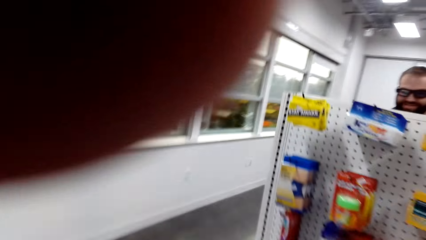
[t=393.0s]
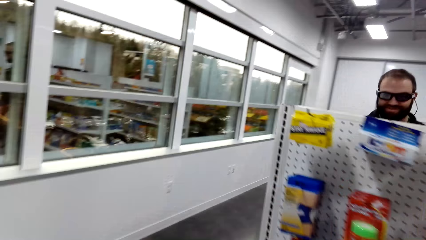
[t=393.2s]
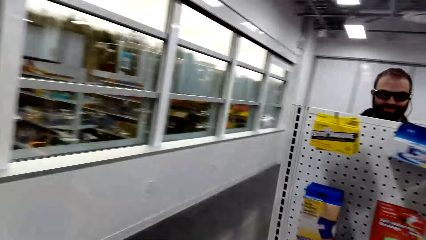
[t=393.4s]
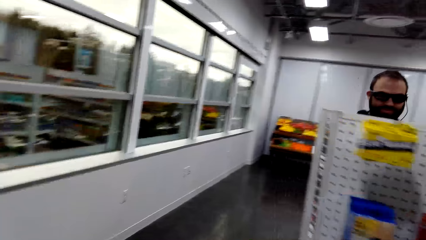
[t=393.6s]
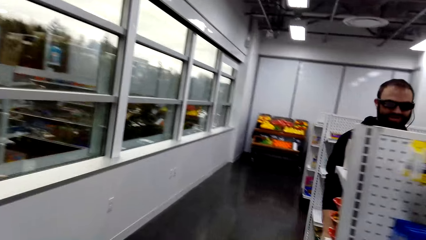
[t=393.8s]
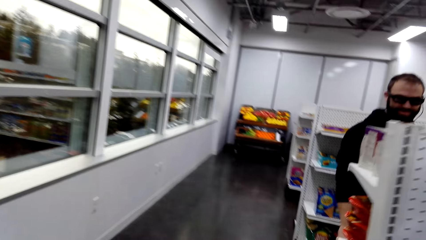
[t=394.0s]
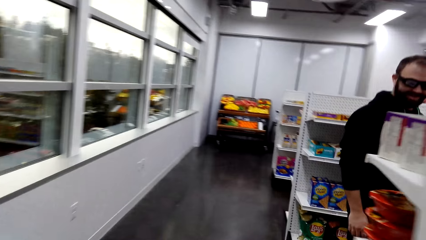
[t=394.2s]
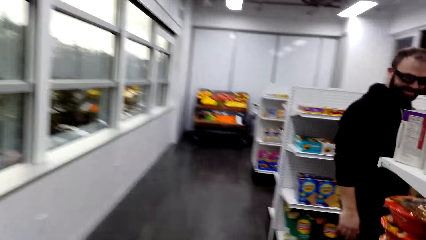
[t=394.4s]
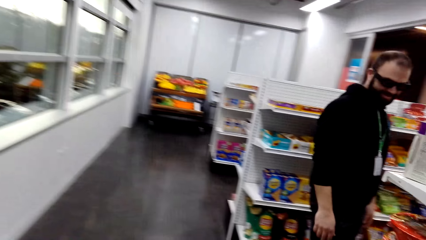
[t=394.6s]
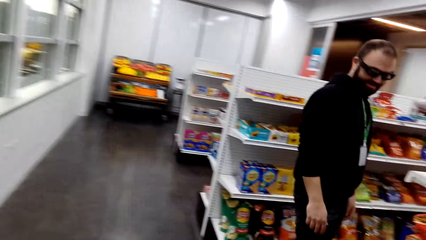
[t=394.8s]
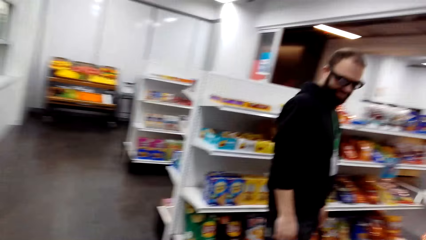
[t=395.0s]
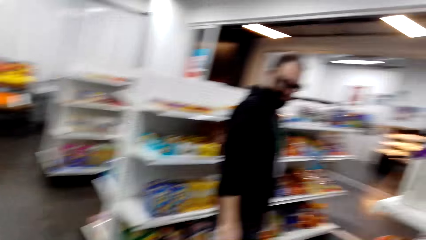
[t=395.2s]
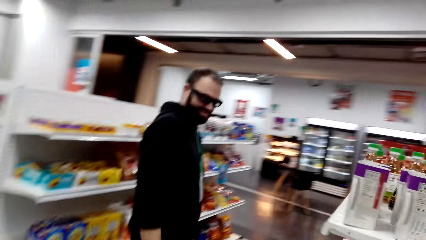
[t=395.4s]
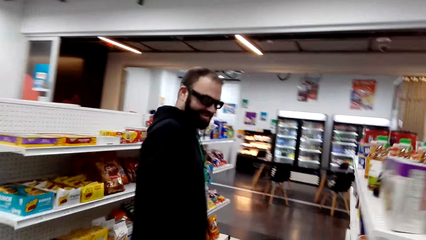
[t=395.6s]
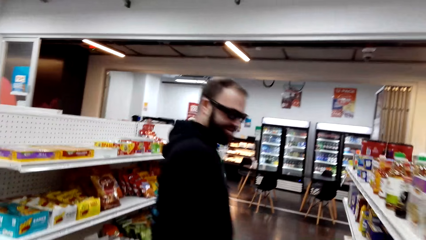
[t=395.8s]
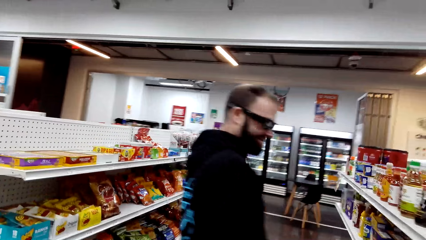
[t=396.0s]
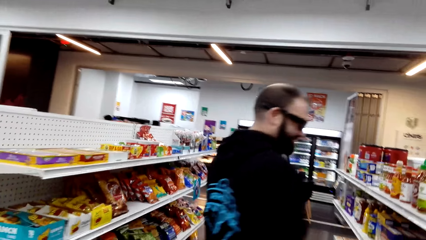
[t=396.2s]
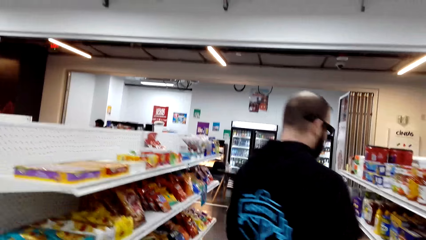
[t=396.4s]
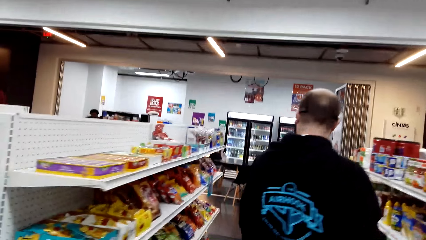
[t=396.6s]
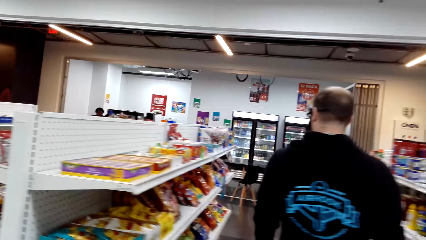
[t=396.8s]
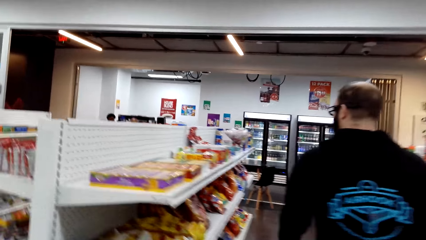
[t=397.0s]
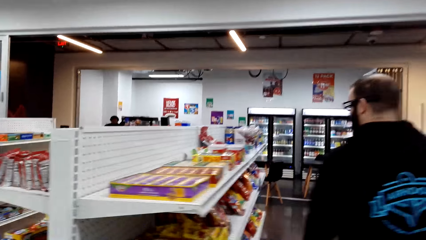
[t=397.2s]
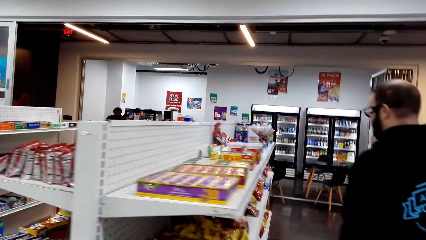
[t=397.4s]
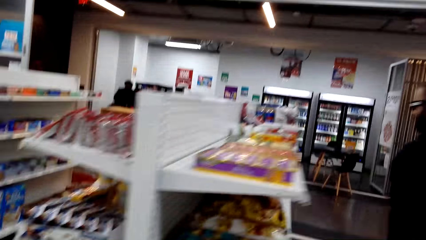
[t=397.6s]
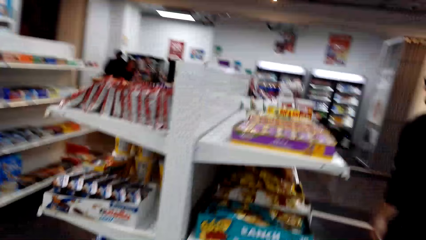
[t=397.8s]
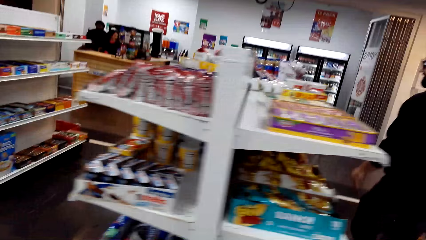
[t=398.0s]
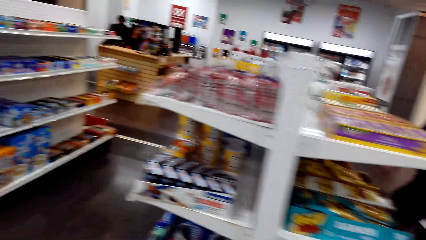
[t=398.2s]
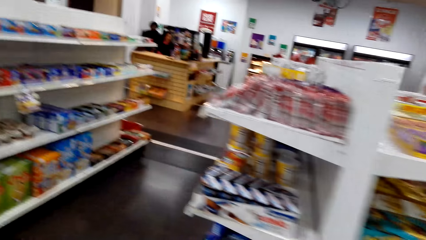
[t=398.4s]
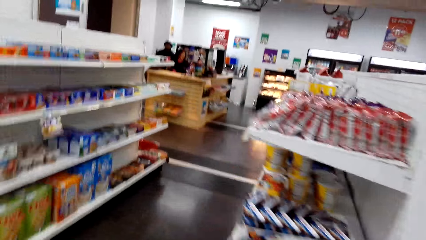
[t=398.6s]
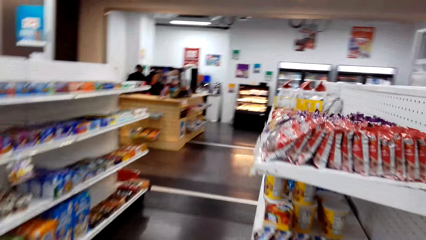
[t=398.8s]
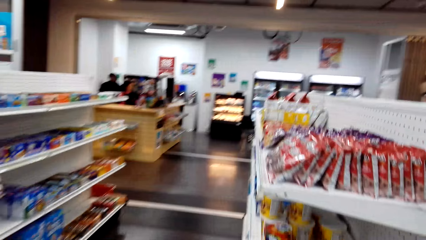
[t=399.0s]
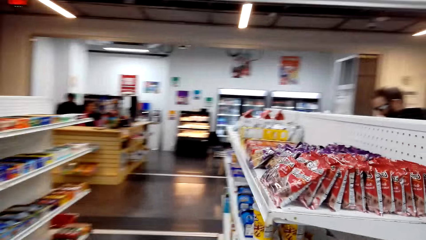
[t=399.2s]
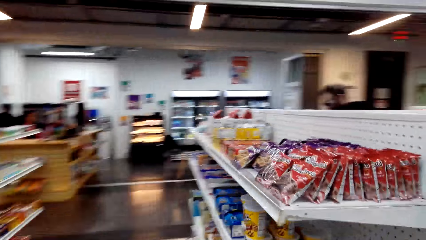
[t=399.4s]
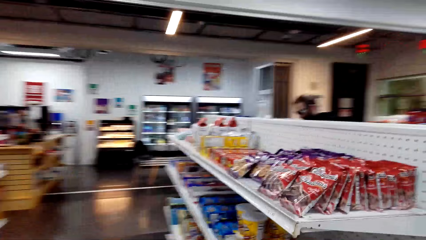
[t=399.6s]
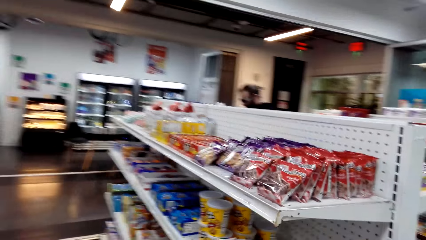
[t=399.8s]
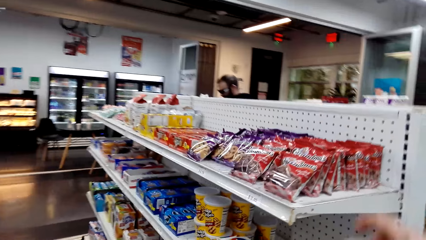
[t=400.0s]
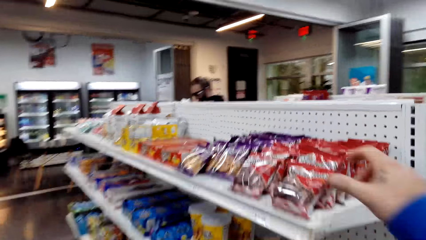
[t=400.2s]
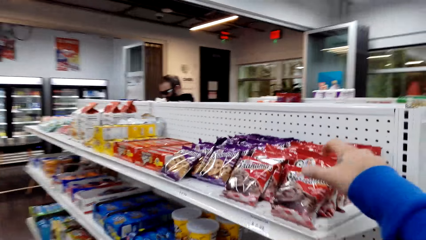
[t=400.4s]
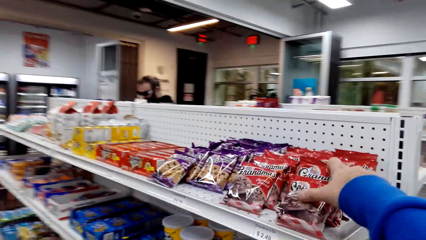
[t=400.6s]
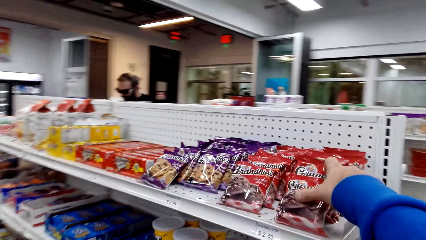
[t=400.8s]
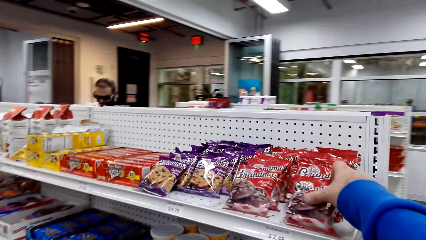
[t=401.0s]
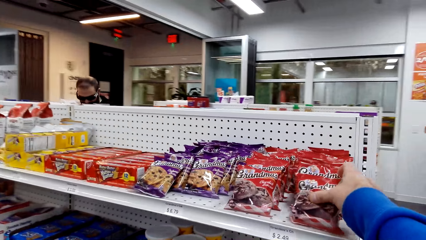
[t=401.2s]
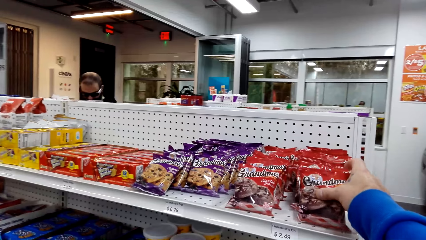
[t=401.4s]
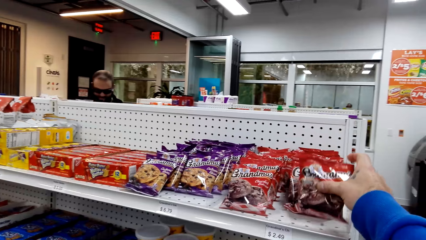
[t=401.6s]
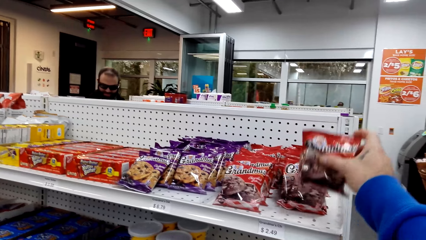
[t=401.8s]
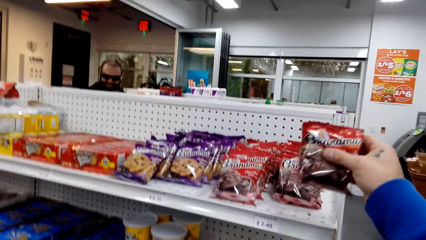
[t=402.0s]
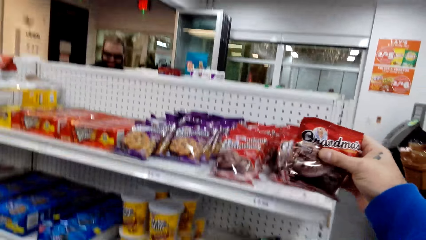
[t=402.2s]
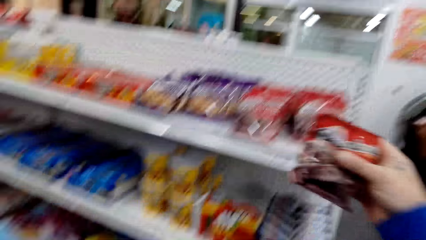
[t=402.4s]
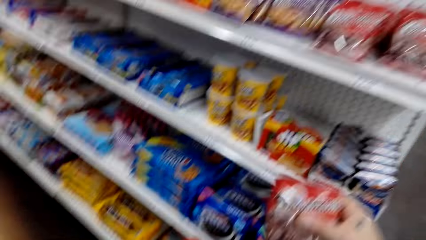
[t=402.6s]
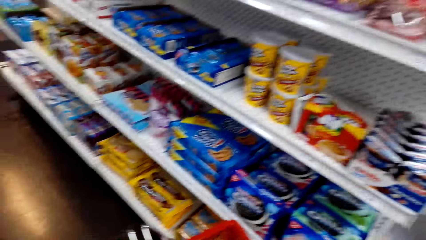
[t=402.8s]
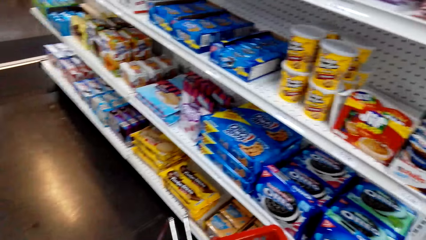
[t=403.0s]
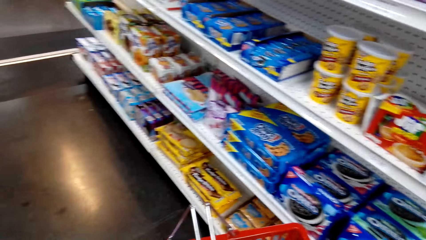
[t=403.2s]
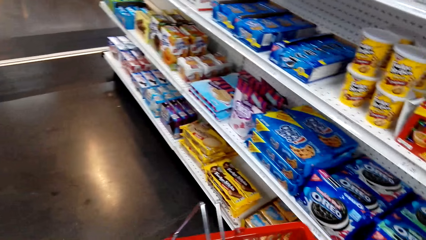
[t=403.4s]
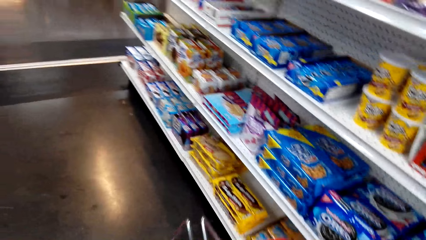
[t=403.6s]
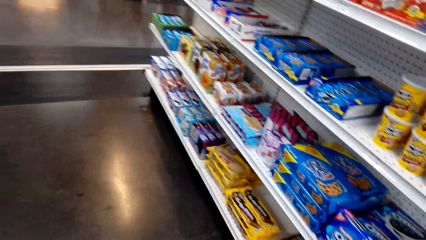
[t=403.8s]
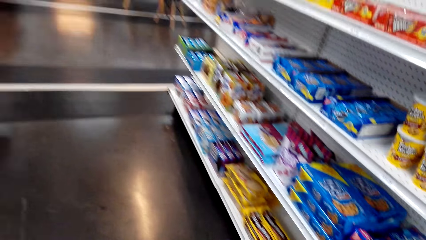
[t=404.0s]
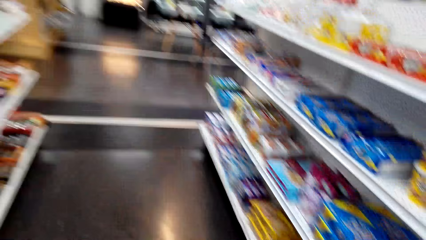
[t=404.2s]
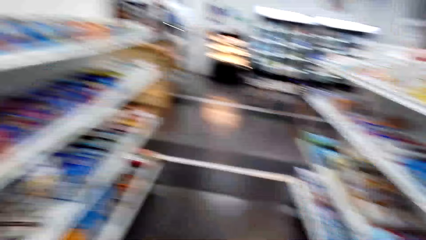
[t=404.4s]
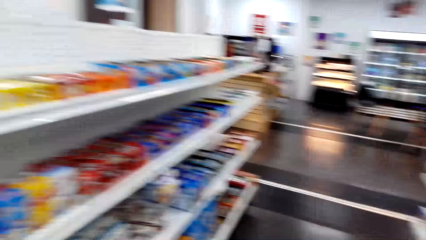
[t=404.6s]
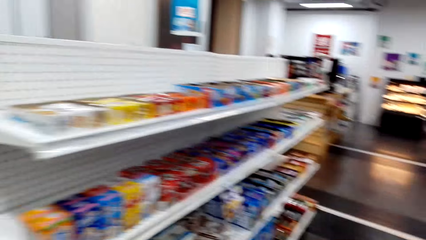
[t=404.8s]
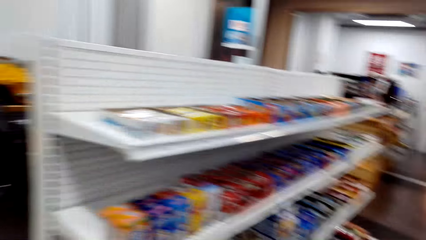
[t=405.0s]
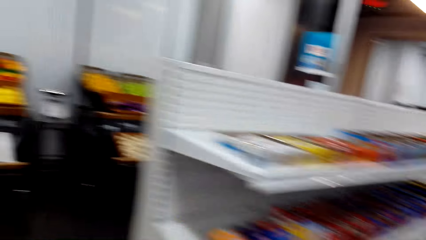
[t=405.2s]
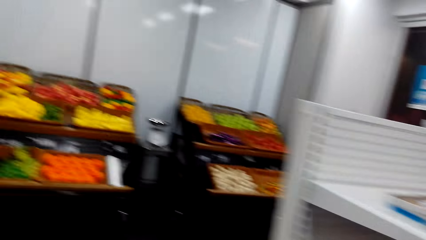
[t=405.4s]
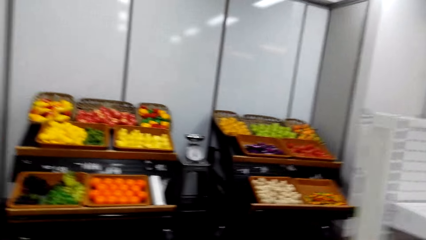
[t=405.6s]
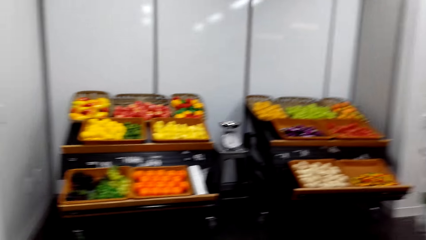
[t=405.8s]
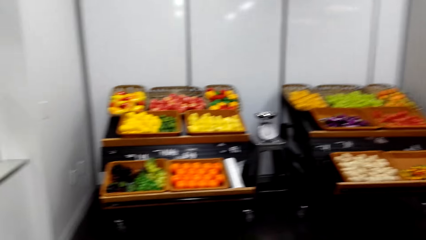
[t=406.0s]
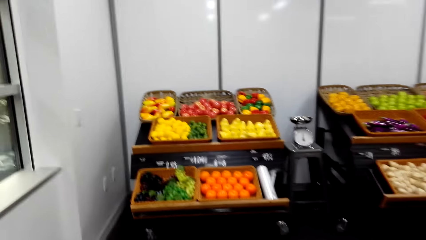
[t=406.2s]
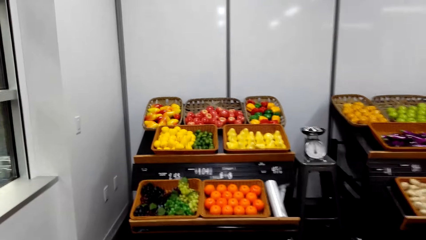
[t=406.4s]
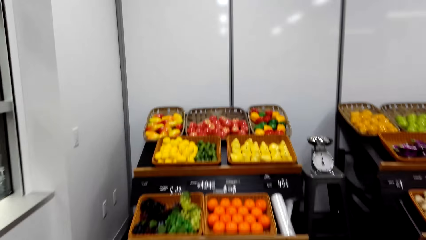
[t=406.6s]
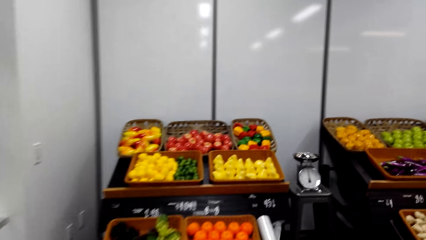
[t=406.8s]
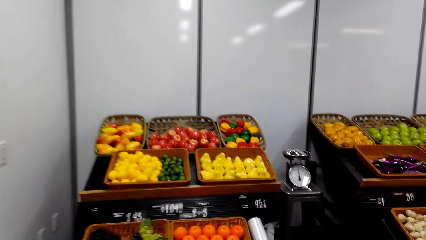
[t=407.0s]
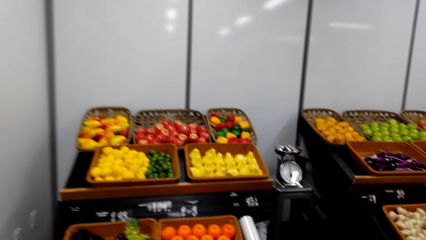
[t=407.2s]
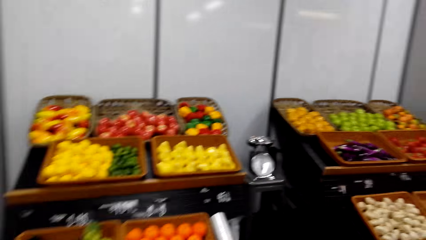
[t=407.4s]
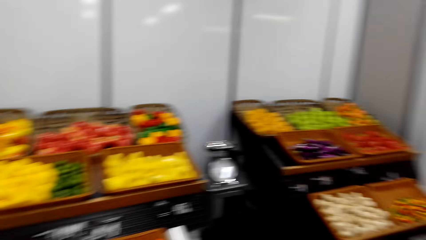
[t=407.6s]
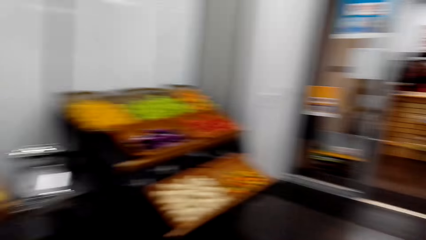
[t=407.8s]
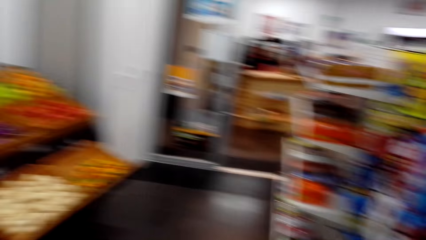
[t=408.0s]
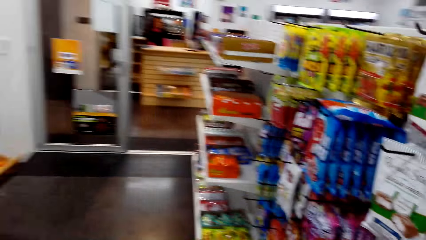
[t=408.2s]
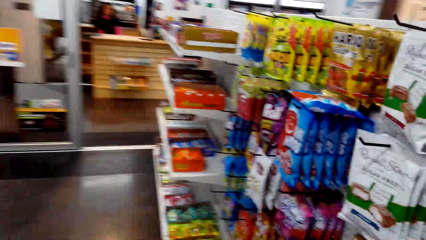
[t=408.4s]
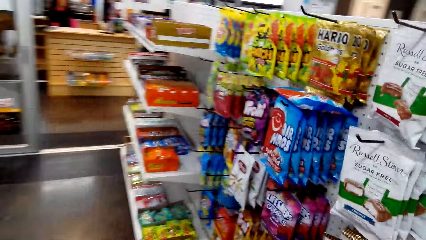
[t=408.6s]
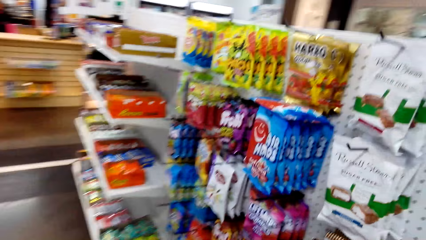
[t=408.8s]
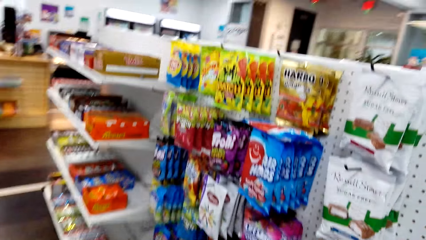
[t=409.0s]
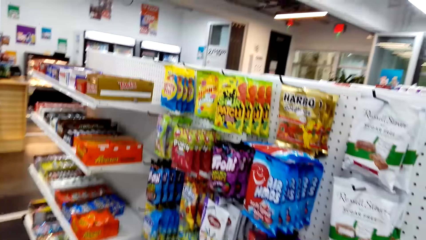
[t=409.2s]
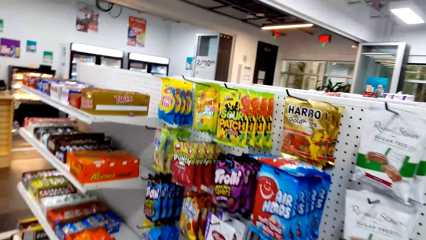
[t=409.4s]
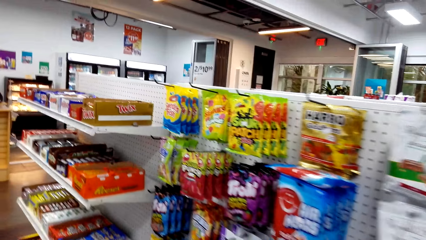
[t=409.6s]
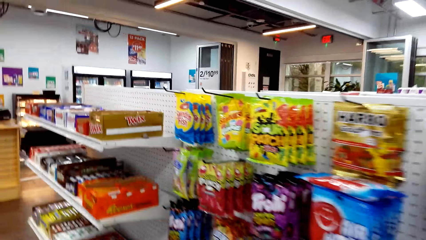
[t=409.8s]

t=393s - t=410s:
The camera wearer walks around the store shelf. They dialog with a person. The person moves around. The camera wearer walks around the store shelf, picks a Grandma's chocolate brownie cookie, walks around the store shelf, and picks something from the shelf.
